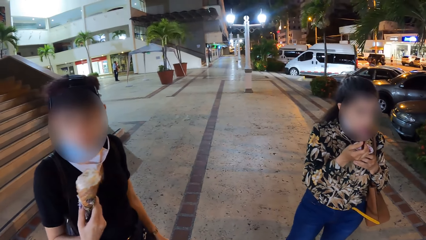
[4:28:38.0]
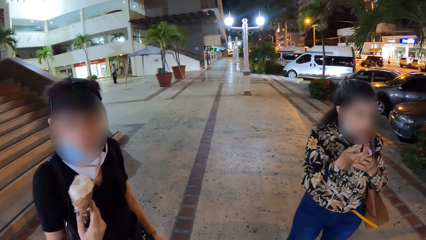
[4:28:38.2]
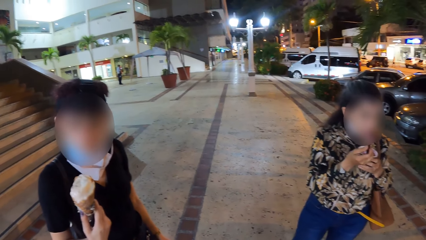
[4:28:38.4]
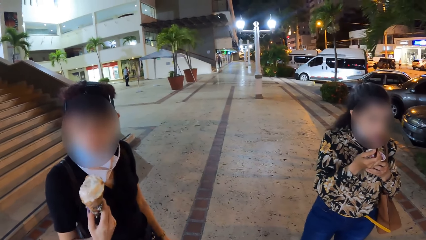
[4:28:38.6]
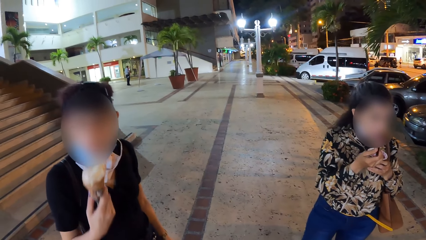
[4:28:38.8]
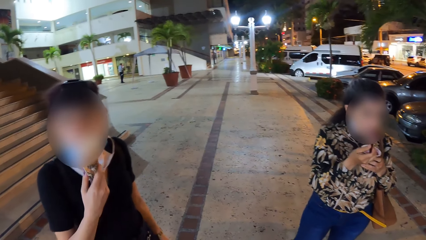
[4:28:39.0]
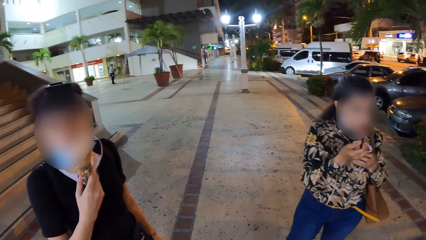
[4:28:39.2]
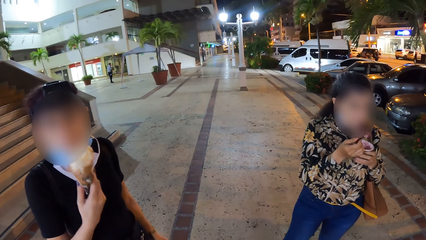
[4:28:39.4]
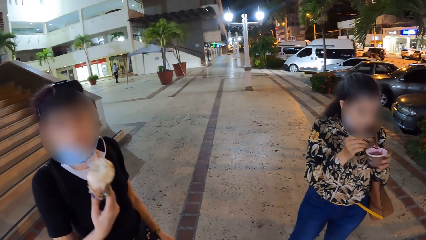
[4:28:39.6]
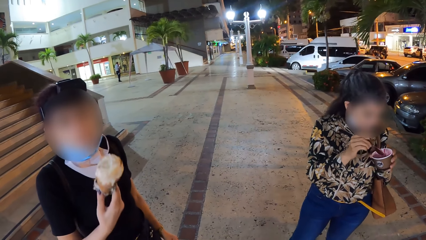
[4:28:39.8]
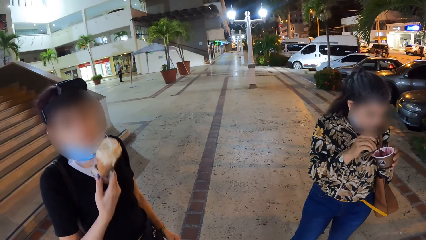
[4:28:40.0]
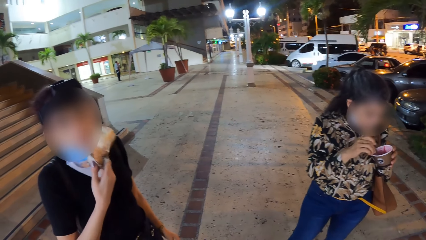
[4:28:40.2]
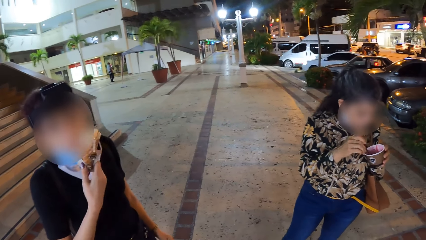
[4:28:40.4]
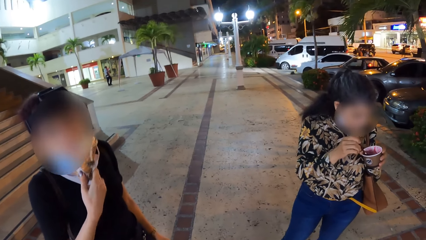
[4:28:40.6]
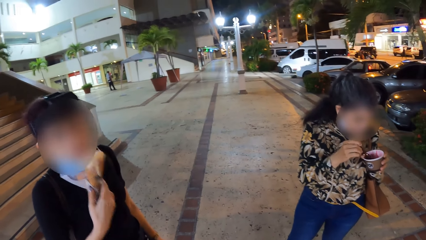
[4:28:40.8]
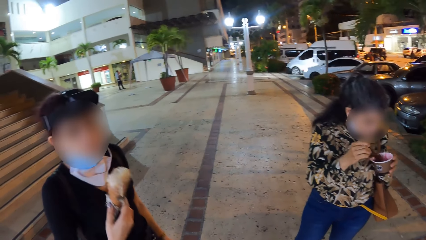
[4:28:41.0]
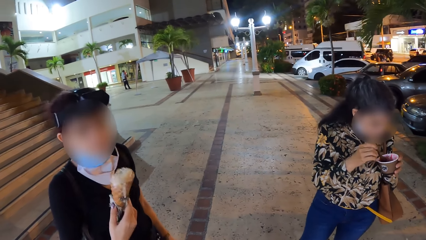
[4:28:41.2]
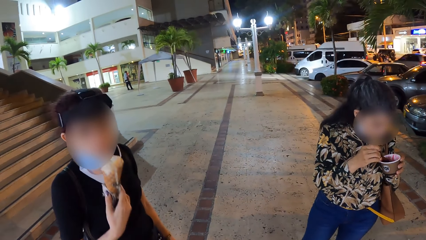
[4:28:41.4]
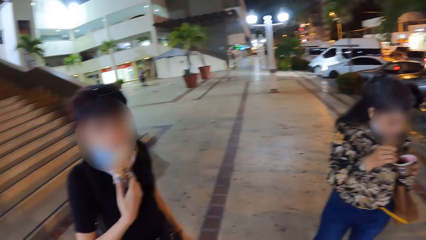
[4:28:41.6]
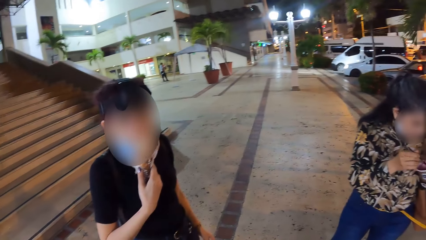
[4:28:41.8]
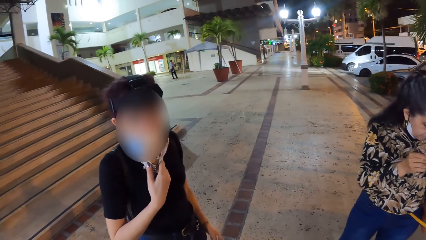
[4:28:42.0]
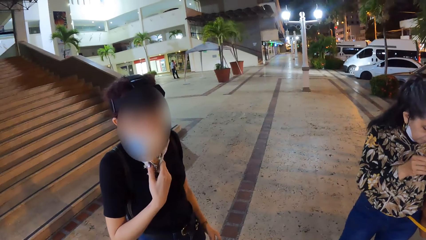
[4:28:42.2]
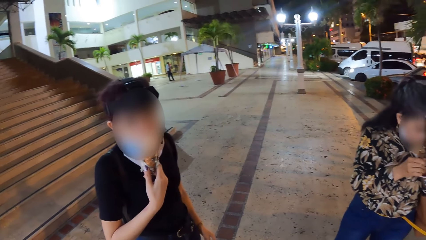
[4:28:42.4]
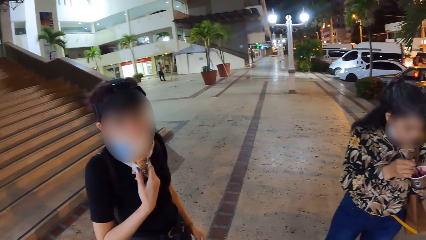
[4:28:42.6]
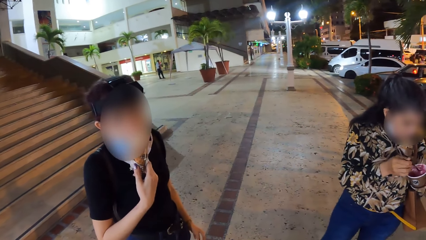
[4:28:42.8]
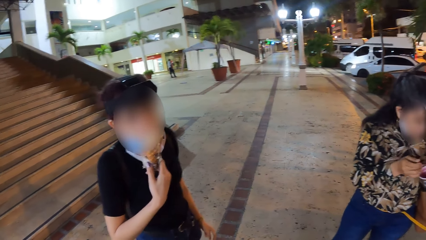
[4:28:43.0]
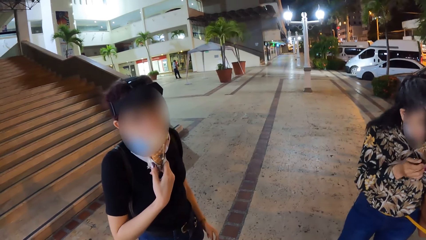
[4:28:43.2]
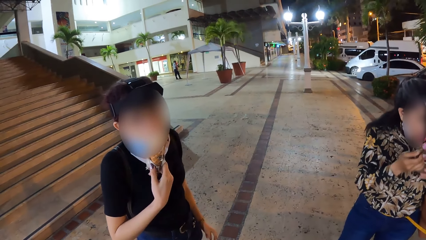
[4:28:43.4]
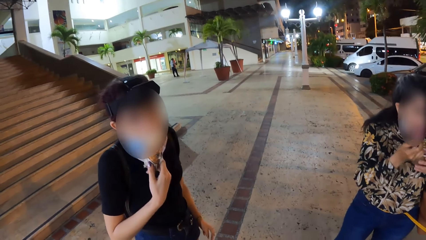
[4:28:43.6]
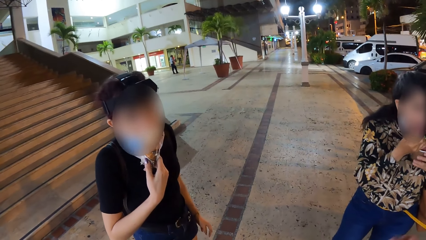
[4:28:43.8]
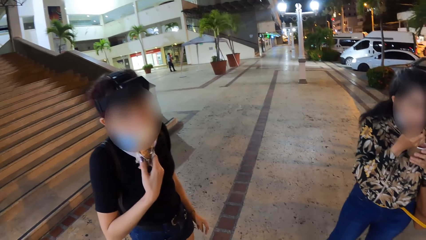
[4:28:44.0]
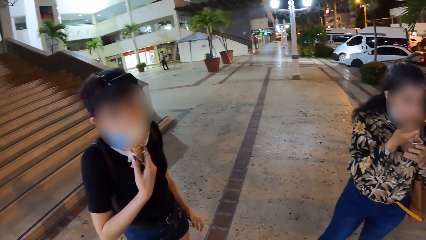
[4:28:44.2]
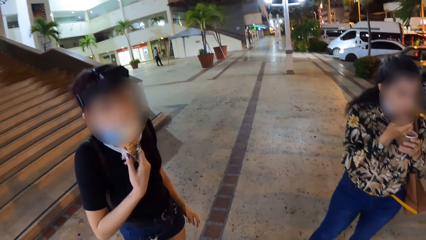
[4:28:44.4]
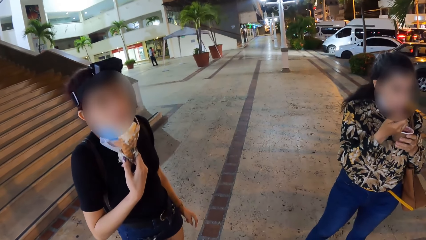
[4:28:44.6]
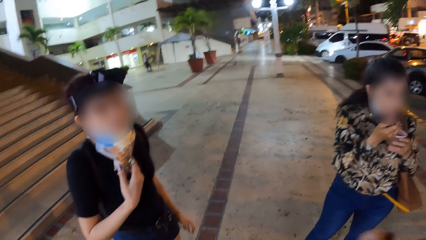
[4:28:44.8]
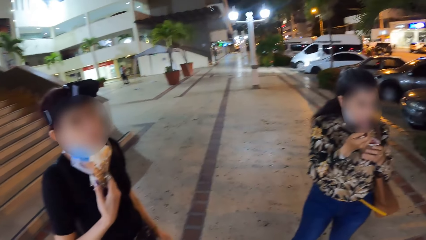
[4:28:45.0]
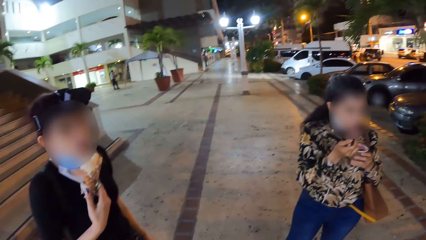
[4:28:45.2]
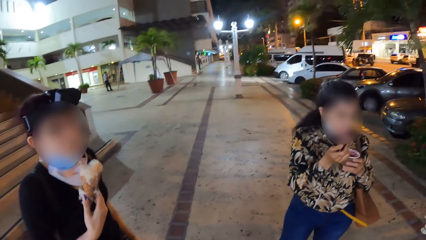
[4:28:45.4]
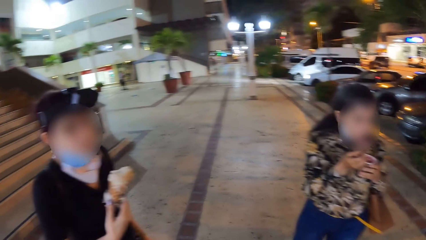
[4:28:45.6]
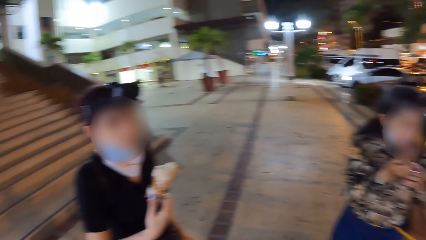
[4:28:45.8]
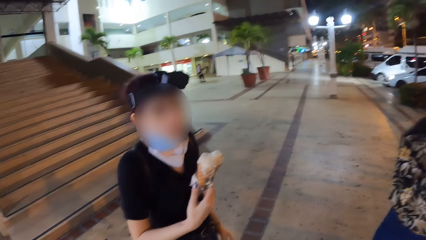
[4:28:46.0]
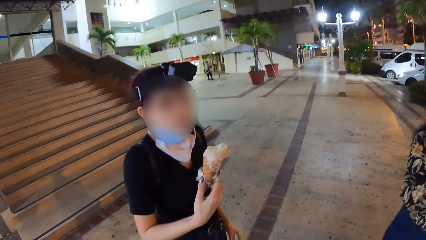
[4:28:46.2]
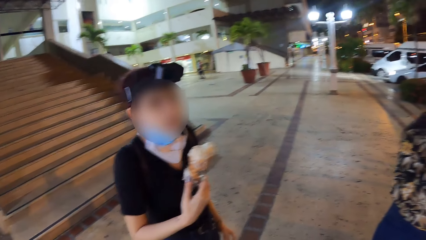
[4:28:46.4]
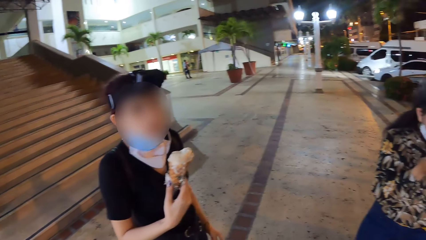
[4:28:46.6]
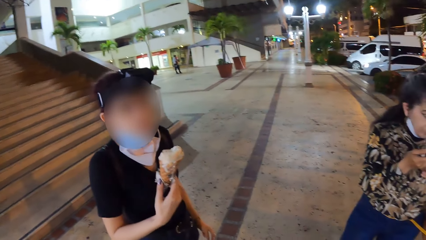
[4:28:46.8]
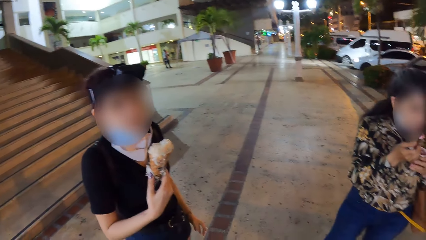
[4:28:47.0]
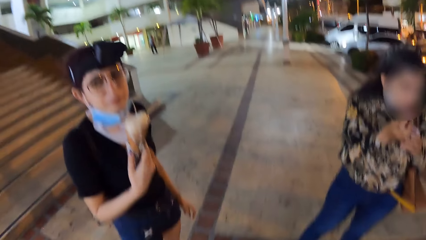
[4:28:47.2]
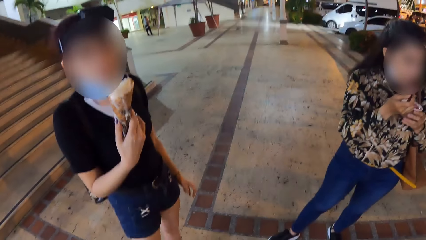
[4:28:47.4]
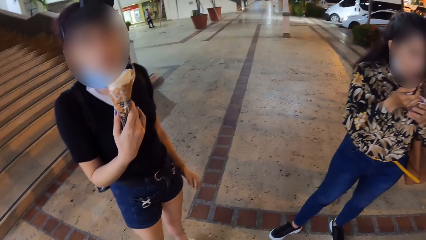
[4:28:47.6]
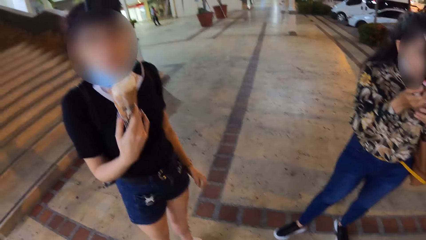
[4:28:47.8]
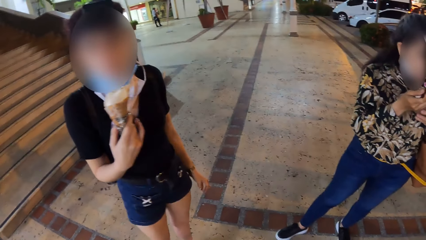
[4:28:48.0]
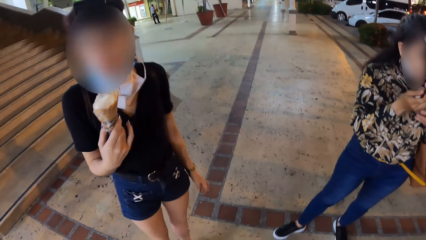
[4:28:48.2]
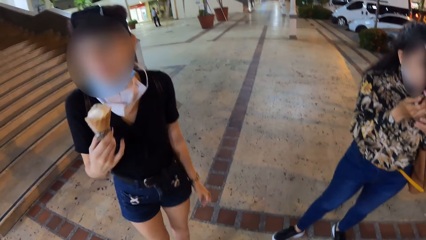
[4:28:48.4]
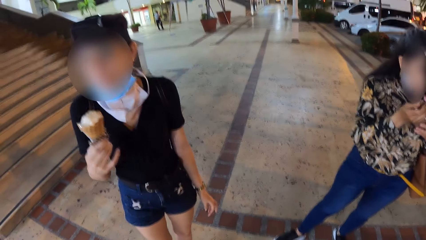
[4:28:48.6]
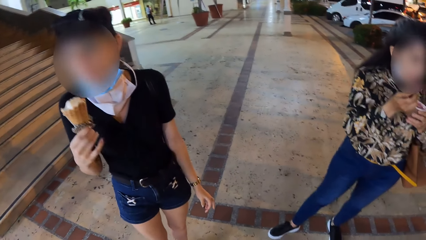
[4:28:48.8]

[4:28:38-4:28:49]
A woman licks the ice cream in her right hand. Another woman puts a spoon in her right hand into a bowl of ice cream in her left hand. The first woman licks the ice cream in her right hand. She licks the ice cream in her right hand again. The other woman scoops ice cream from the bowl of ice cream in her left hand with the spoon in her right hand, and puts the spoon in her mouth with her right hand.
